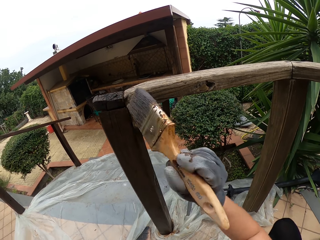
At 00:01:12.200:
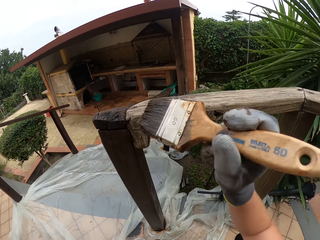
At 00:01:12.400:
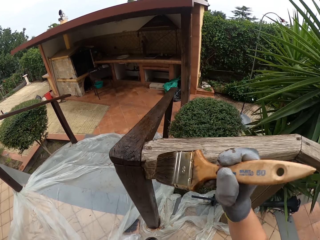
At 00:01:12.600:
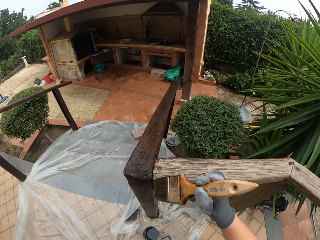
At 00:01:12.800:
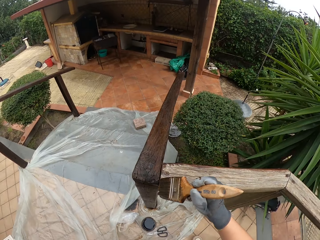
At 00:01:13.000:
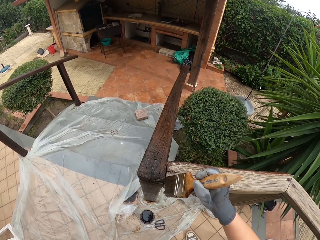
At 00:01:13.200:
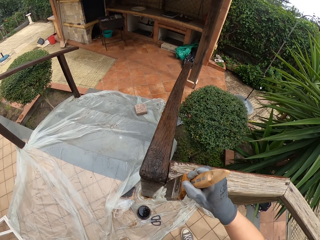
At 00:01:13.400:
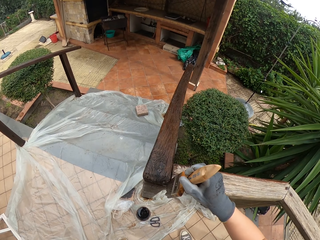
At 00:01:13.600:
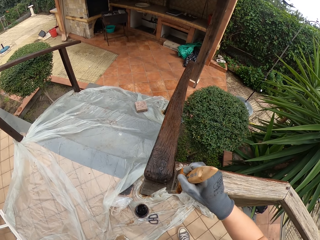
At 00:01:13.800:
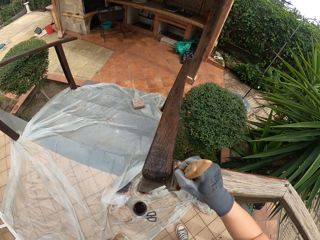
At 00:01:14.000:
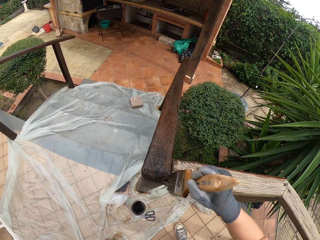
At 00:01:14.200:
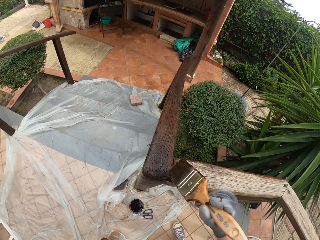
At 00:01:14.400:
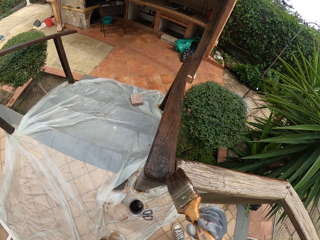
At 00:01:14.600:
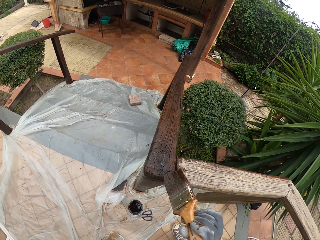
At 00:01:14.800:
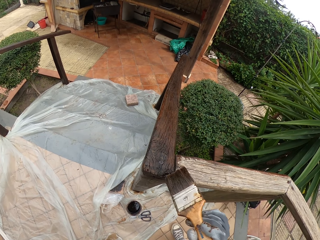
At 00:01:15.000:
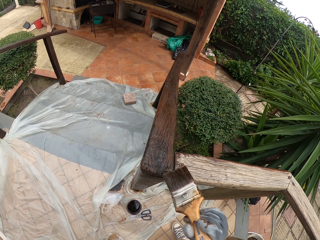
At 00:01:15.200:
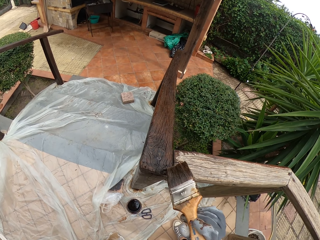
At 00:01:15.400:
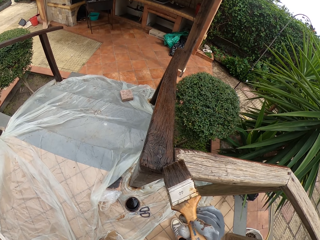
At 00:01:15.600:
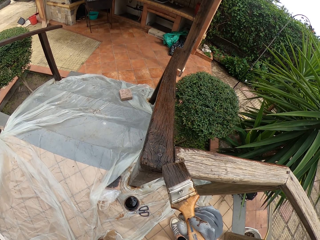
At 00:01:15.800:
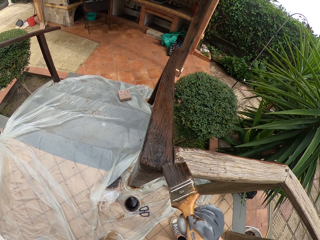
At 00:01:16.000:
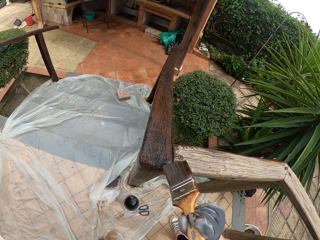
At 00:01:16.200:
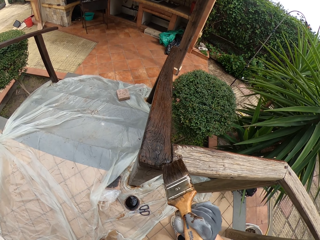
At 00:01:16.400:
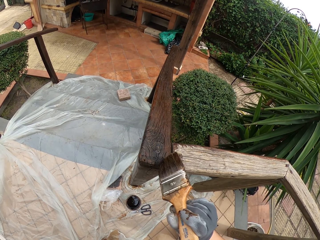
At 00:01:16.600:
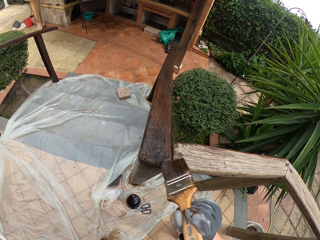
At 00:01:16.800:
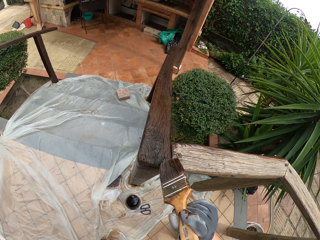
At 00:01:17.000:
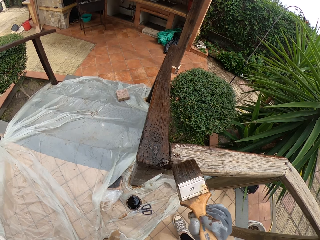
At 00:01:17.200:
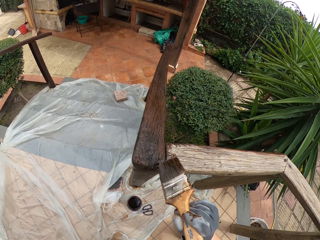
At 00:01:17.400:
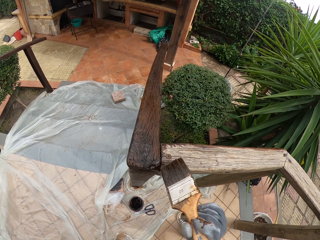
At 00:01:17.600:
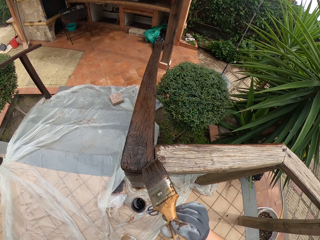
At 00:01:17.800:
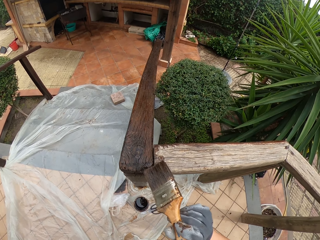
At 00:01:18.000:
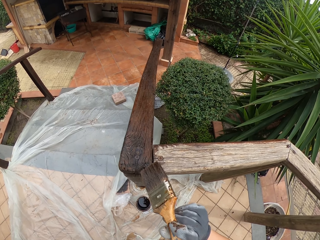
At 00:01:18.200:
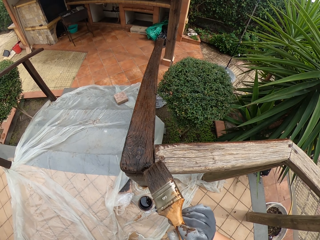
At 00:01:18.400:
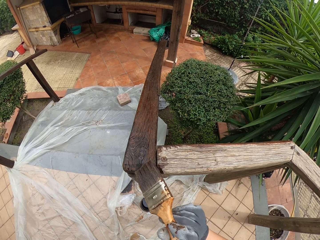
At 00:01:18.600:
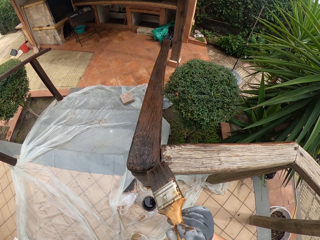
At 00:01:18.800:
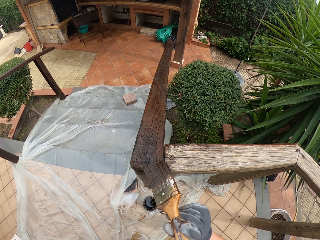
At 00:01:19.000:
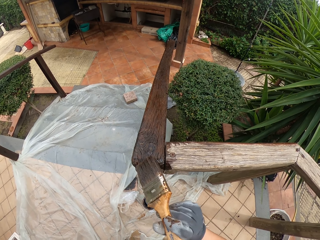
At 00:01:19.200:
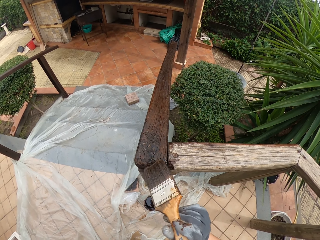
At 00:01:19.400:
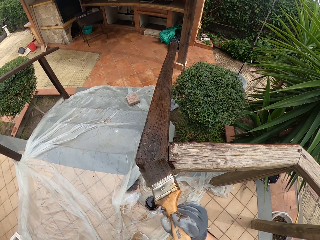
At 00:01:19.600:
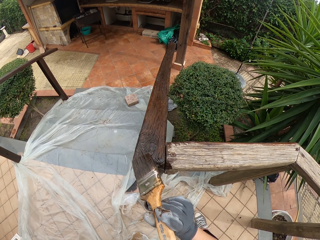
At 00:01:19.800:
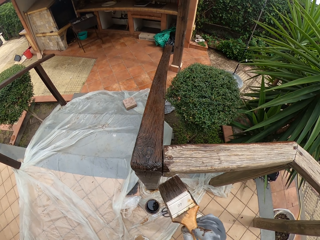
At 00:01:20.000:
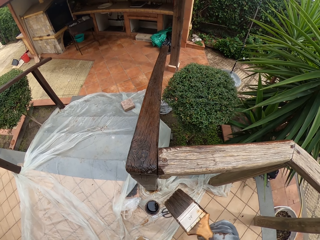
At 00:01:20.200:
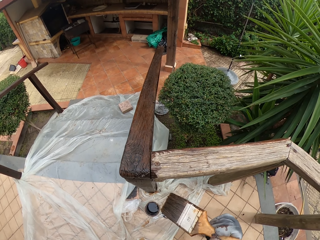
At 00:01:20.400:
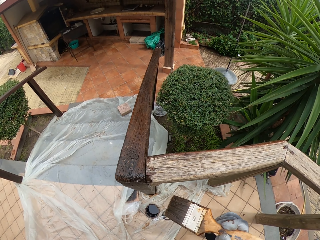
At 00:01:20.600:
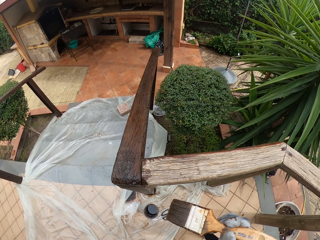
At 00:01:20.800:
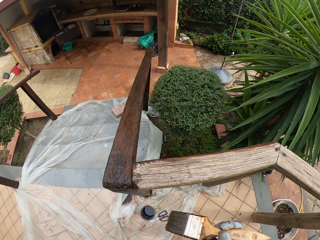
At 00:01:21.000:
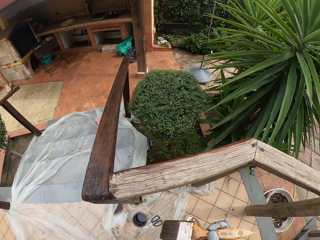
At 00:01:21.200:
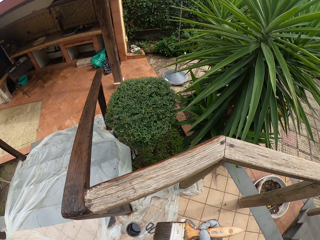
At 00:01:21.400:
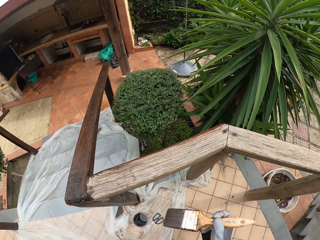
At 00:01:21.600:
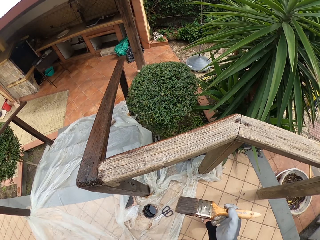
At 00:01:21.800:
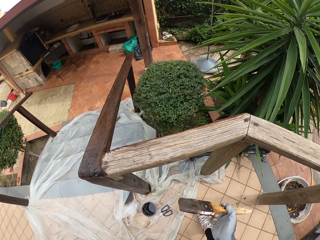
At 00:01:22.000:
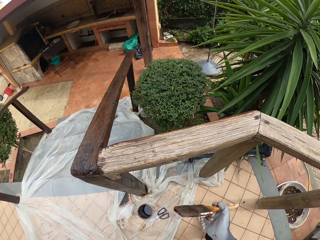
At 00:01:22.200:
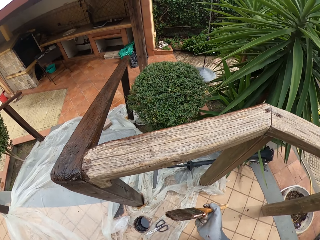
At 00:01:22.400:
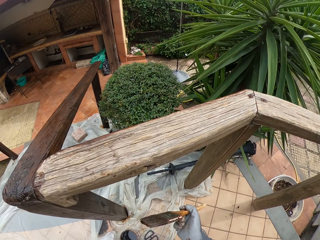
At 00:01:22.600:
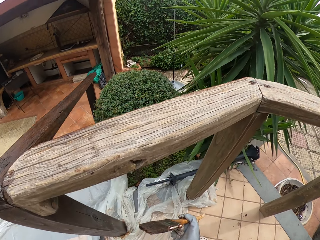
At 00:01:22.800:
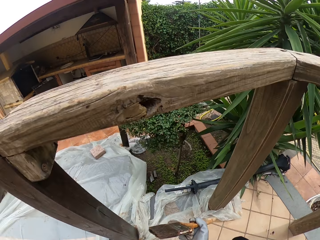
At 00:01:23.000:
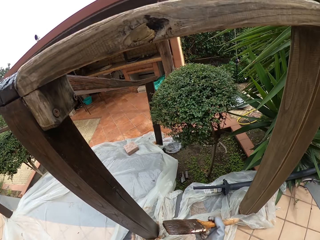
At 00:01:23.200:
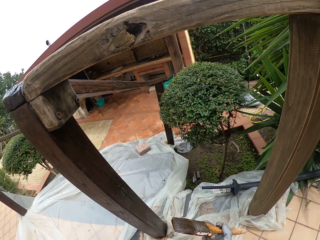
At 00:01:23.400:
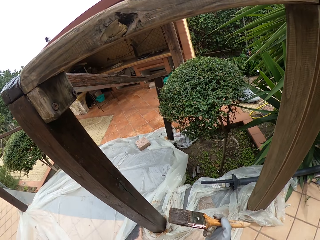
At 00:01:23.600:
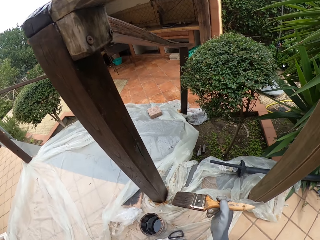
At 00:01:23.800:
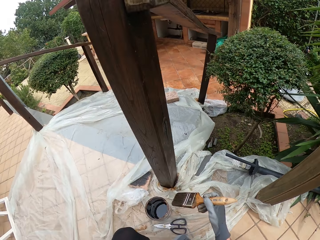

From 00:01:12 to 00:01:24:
The camera wearer stands. He paints the front porch rail cap using the paint brush. He stops to paint. He holds the brush with his right hand. He squats down.

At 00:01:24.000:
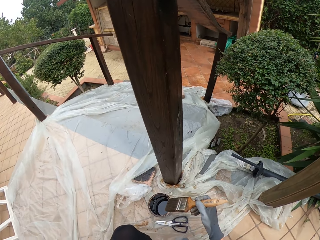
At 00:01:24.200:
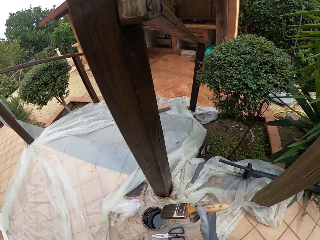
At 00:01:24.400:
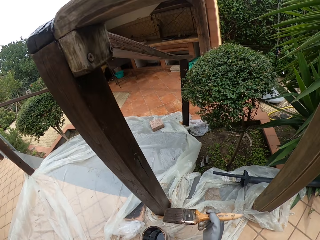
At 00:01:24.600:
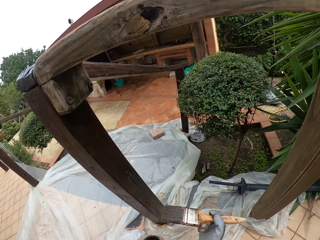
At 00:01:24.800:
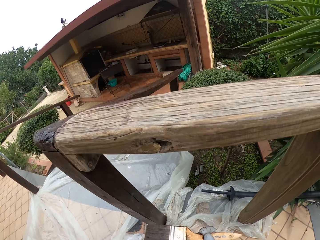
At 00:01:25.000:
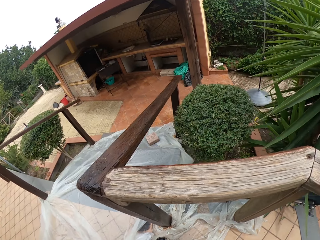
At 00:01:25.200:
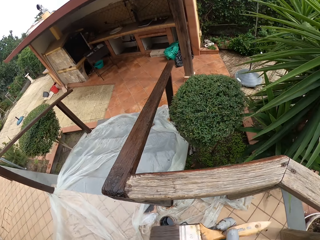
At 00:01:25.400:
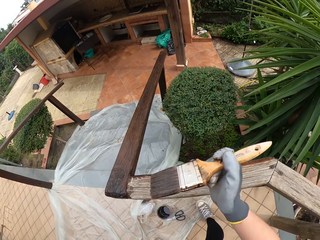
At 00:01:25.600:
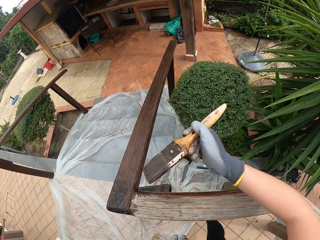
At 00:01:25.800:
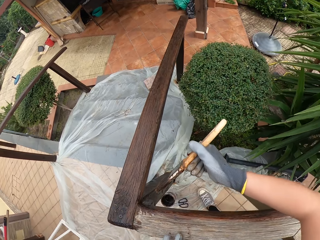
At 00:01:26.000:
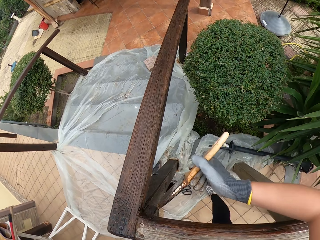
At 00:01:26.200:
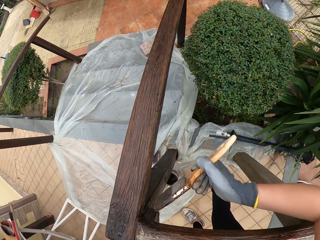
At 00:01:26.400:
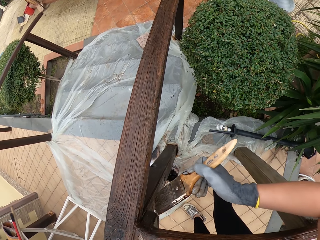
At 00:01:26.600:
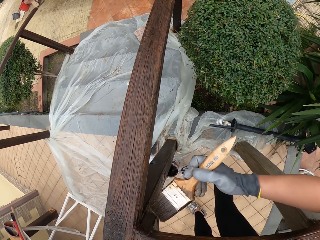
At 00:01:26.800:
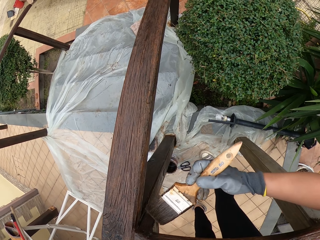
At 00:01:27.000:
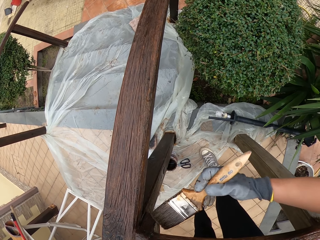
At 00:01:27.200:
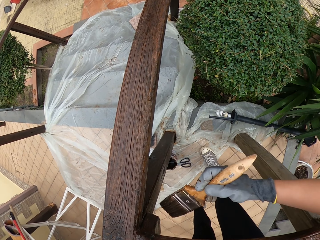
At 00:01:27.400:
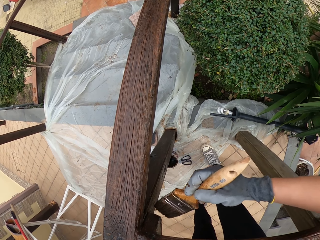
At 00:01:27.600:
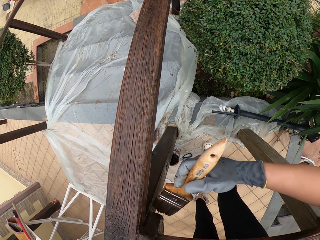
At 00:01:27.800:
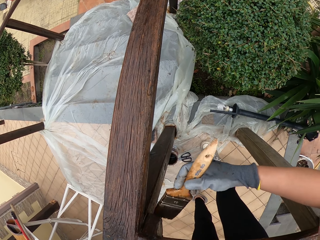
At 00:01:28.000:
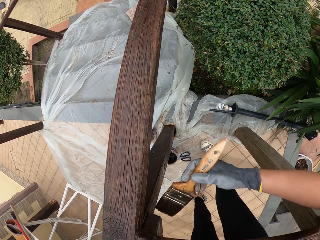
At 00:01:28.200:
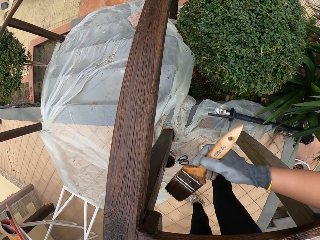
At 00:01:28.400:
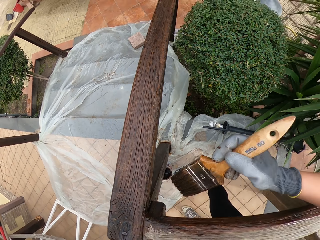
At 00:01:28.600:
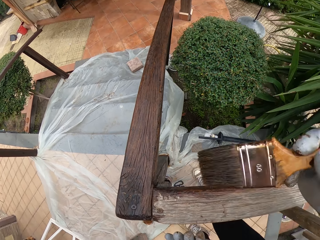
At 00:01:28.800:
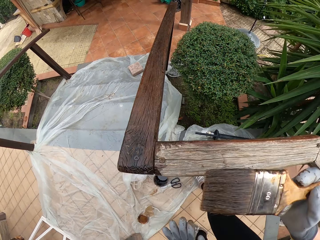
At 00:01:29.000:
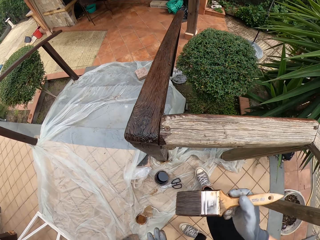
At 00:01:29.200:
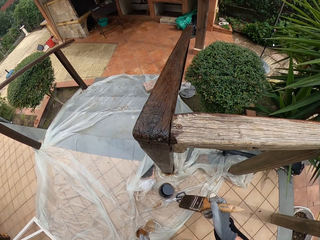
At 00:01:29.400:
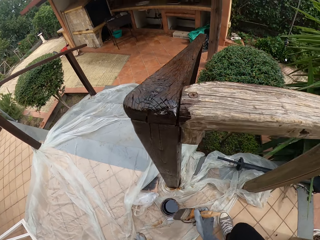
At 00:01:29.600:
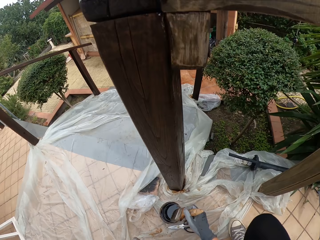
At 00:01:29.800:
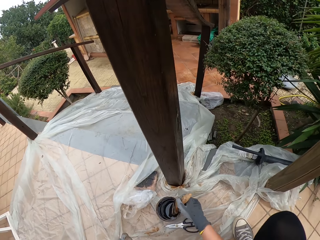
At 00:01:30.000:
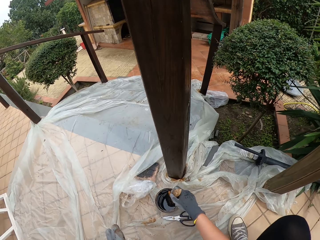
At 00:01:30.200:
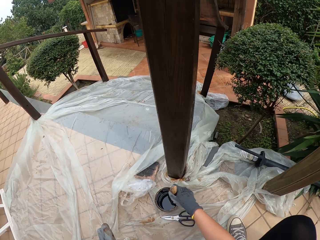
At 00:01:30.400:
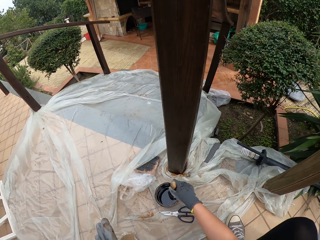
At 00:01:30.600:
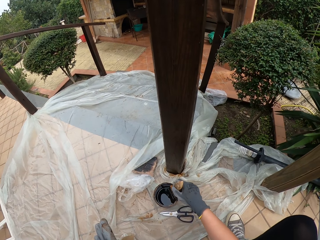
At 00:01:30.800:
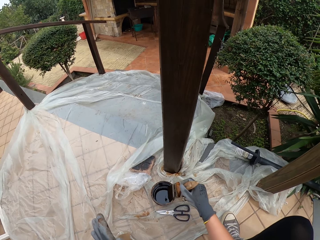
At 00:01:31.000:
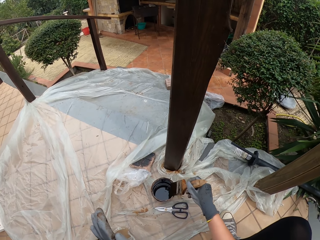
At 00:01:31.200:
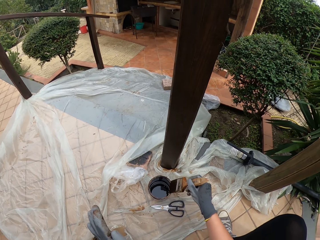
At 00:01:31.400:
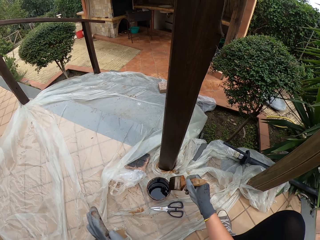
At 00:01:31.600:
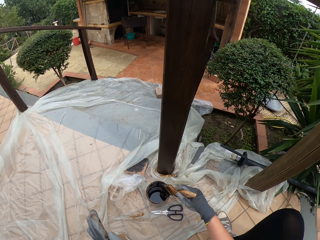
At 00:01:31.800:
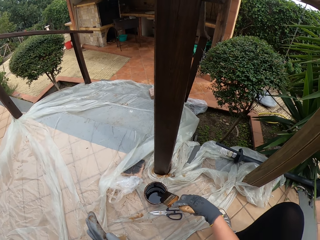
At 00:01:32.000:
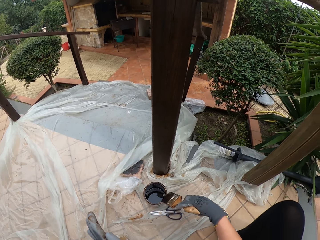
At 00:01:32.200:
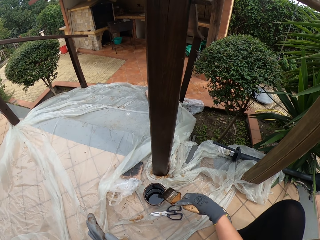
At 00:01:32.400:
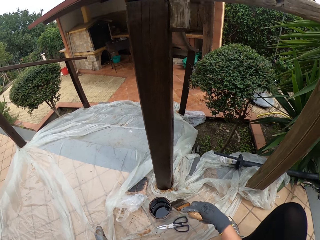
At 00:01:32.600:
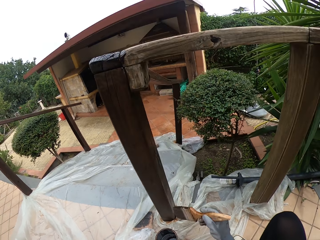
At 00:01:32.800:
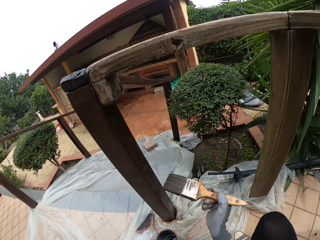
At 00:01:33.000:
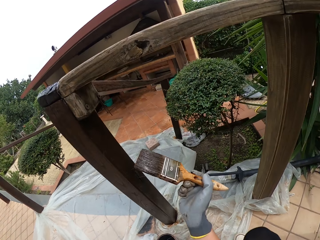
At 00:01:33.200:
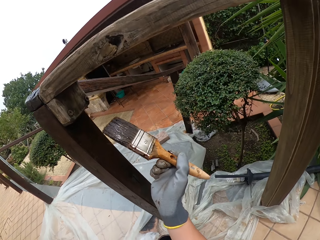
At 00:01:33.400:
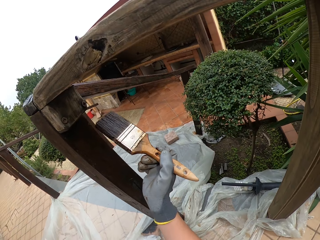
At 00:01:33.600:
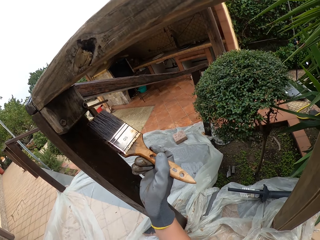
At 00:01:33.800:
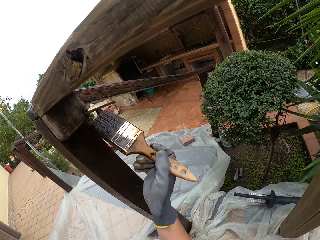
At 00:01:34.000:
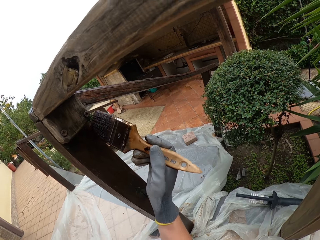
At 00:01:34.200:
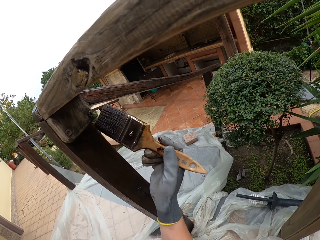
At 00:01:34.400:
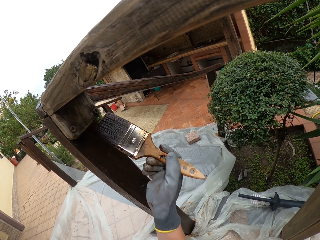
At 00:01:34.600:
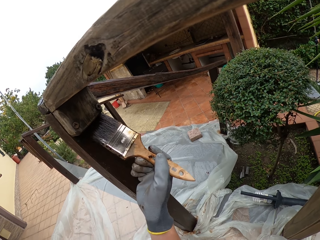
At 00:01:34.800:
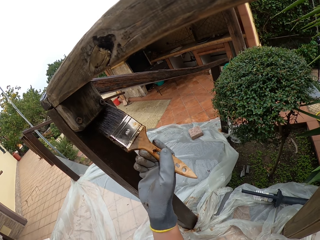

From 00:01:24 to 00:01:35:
The camera wearer stands. He pretends to paint the front porch rail cap using the paint brush. He paints the wooden rail with the brush. He holds the brush with his right hand. He moves toward the paint container on the floor. He bends towards the tin of paint. He dips the brush in the paint. He rubs the brush on the inside of the paint container. He drains the excess paint from the brush into the tin. He paints the front porch rail post.
